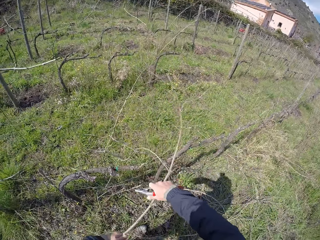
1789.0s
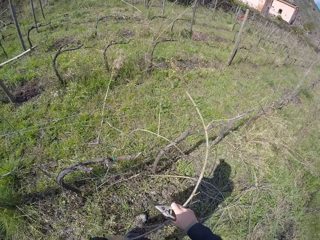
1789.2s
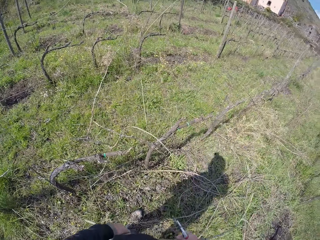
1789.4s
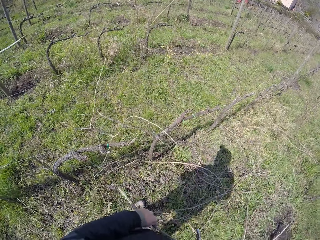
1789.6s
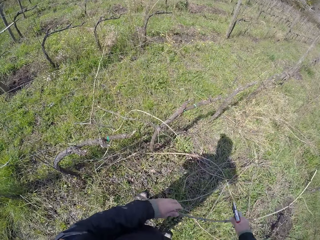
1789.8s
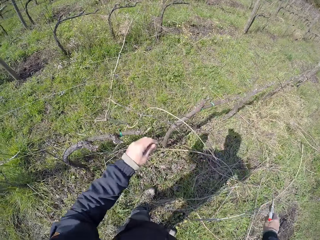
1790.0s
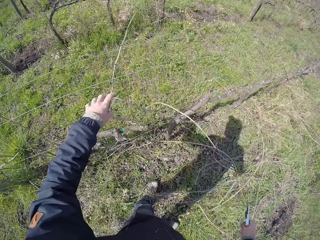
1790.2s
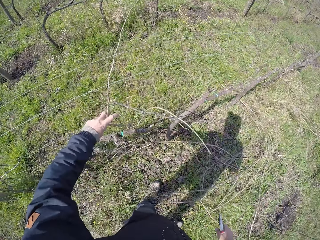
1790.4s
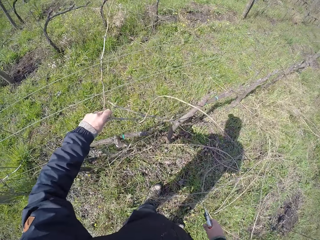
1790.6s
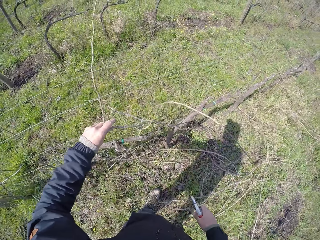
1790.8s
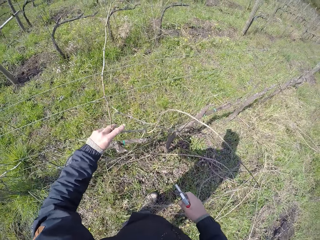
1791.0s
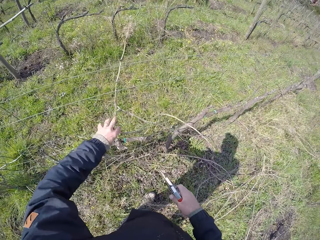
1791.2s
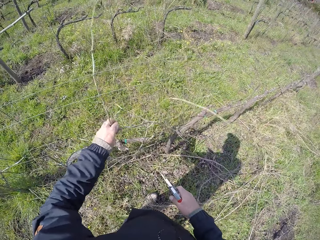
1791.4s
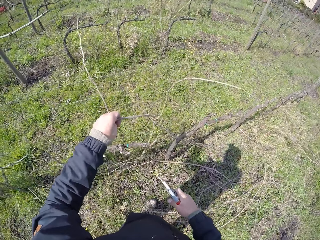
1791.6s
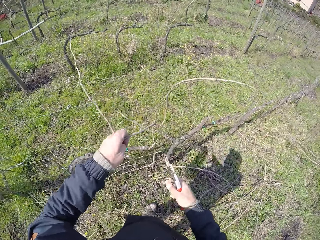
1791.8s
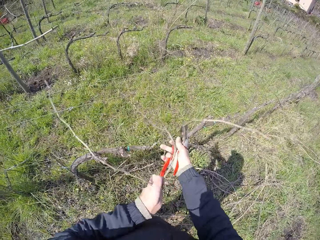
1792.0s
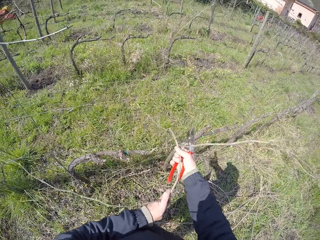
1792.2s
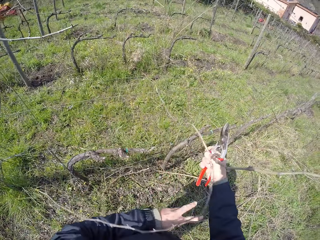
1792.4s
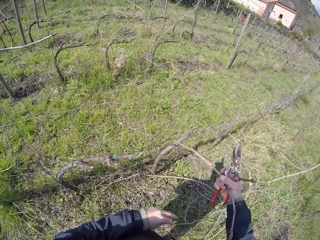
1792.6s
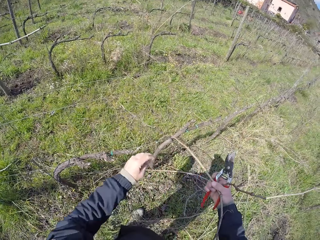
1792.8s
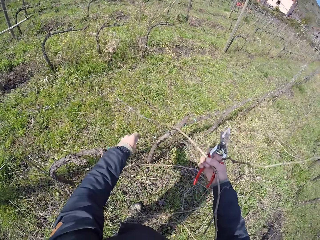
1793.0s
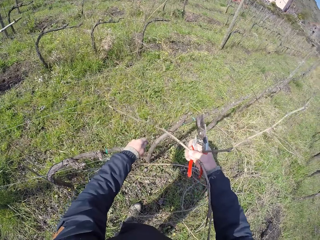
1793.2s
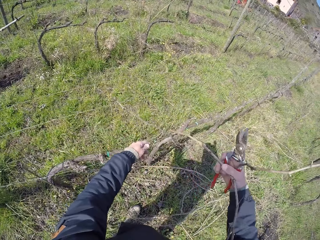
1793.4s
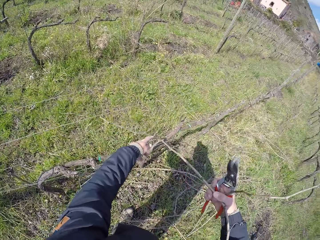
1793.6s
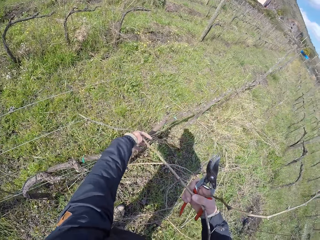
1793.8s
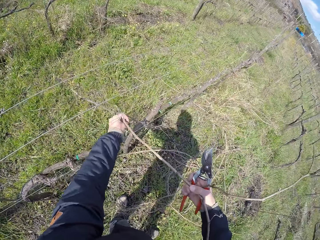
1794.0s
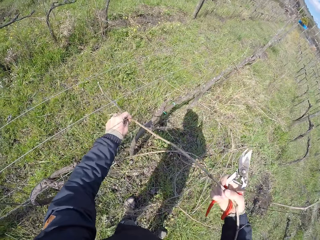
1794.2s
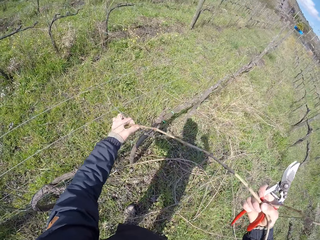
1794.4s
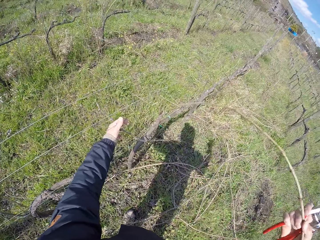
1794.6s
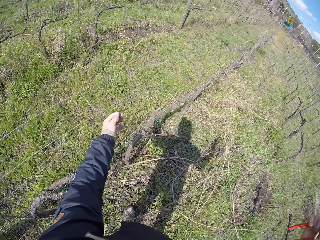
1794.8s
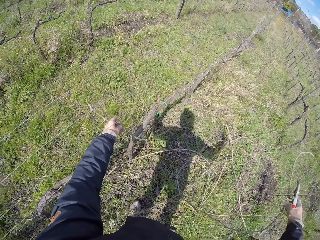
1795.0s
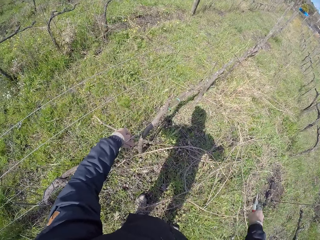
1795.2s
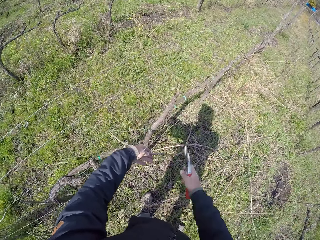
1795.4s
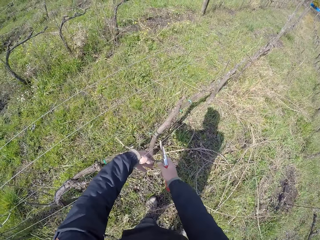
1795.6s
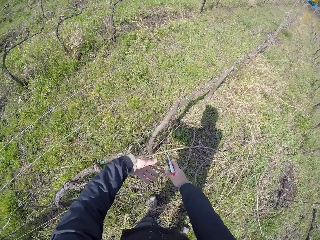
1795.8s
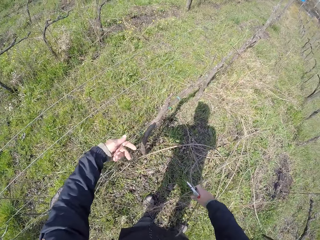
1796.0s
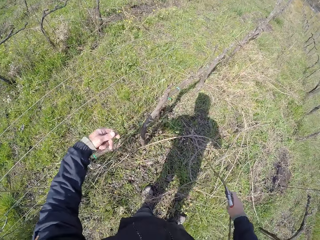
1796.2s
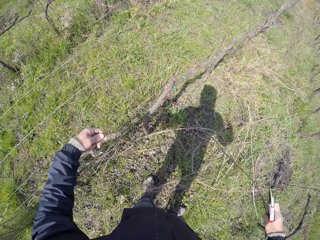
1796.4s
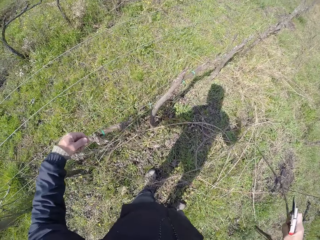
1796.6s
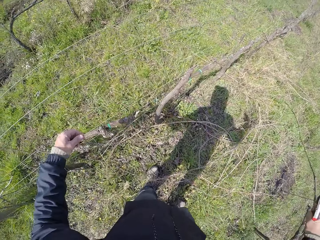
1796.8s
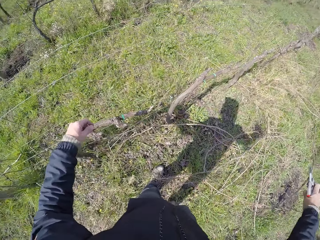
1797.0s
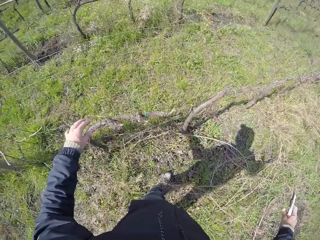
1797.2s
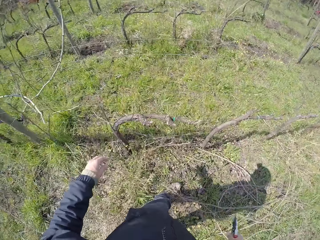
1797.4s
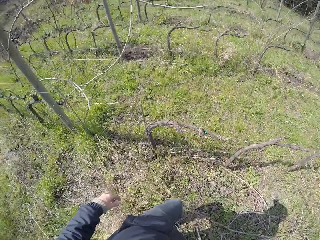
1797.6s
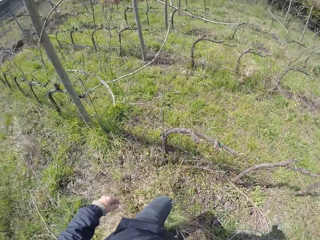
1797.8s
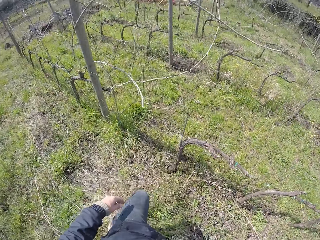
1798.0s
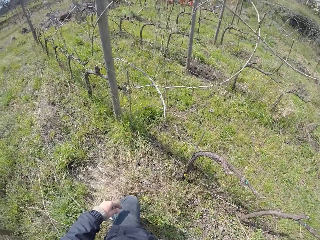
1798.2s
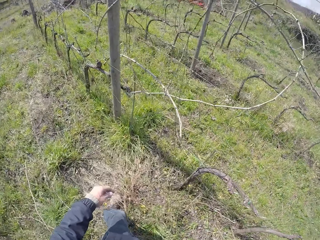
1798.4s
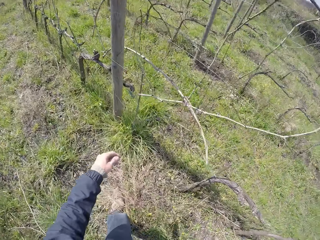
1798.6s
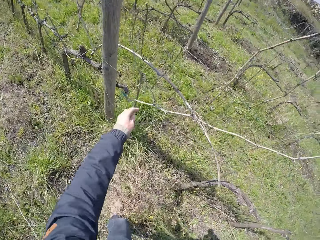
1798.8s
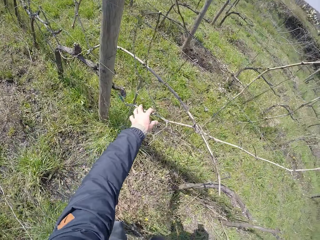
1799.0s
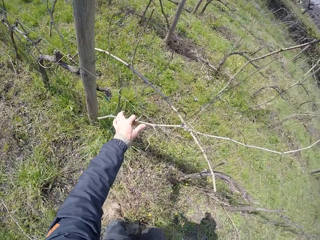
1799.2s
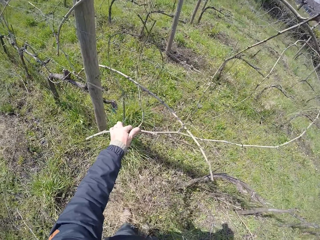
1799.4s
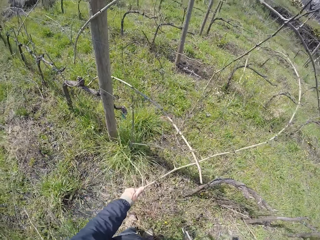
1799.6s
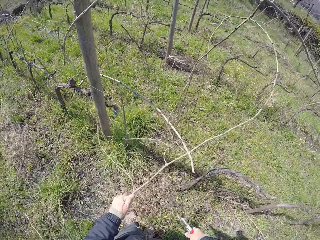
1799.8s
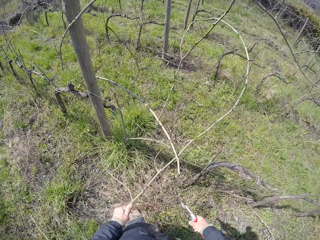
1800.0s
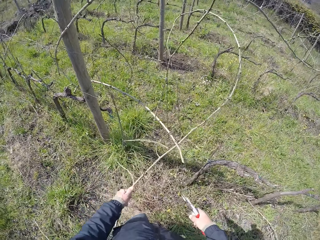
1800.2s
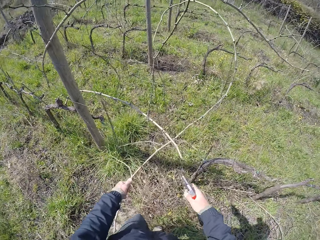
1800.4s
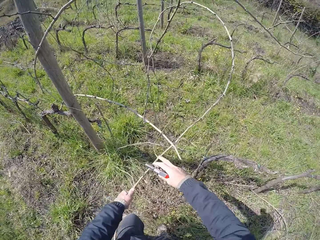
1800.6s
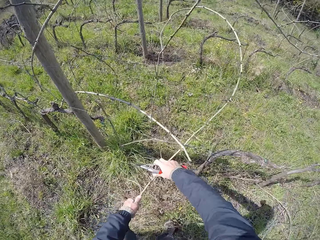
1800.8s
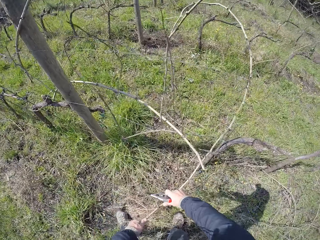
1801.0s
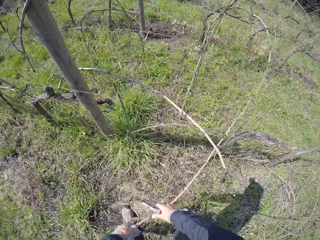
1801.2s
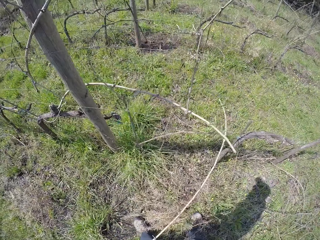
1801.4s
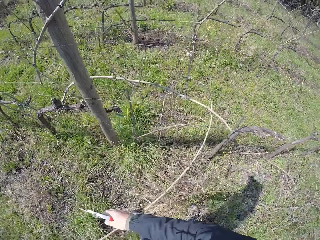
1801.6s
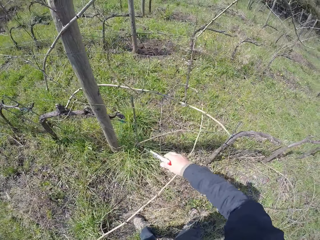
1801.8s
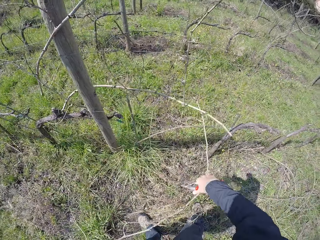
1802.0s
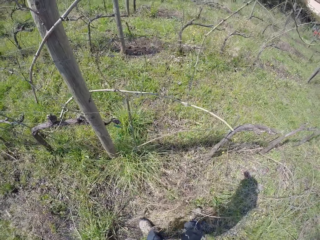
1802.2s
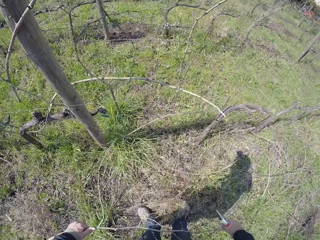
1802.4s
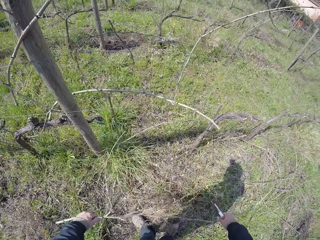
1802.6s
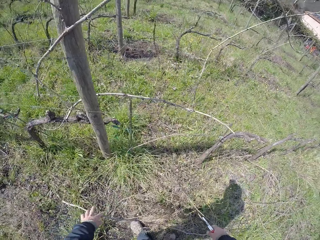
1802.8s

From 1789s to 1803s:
The camera wearer drops the twig on the ground with his left hand. He grabs a twig from the barbed fence with his left hand. He pulls the twig with both hands. He drops the twig on the ground with his right hand. He picks a dry branch on the fence. He puts the dry branch on the ground. He turns around. He grabs a twig from the barbed fence with his left hand. He pulls the twig with both hands.

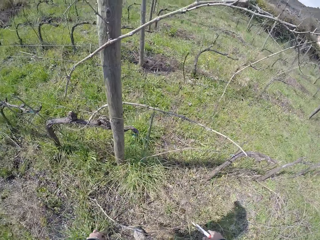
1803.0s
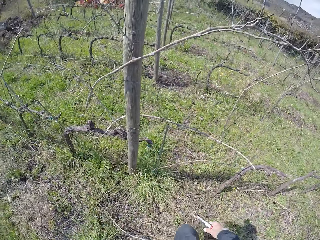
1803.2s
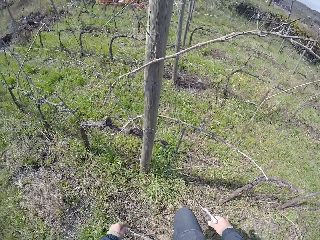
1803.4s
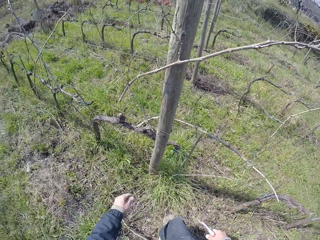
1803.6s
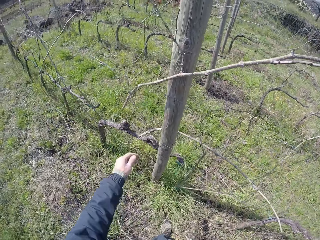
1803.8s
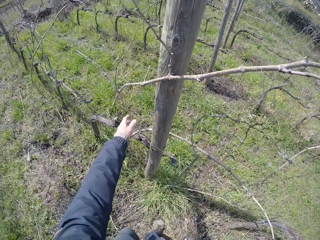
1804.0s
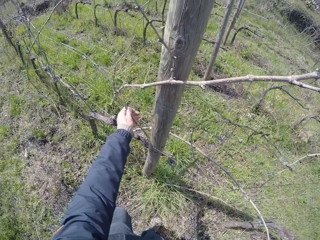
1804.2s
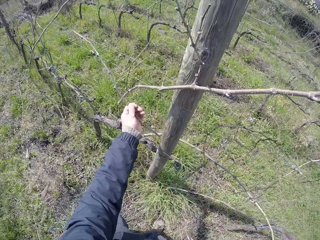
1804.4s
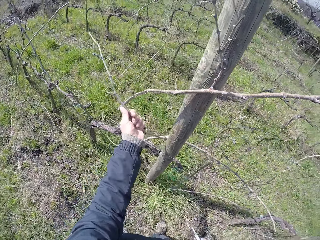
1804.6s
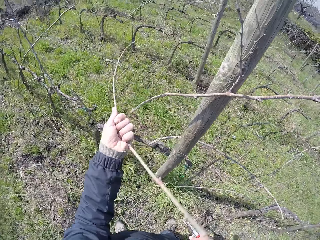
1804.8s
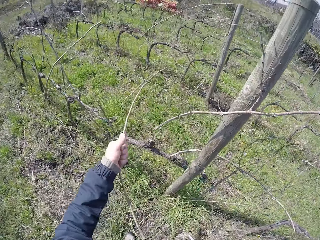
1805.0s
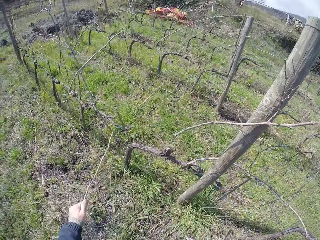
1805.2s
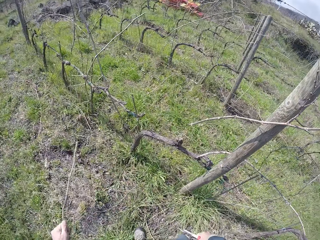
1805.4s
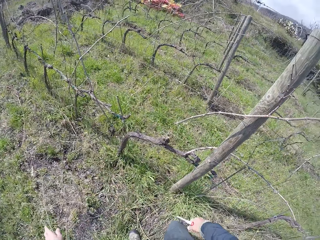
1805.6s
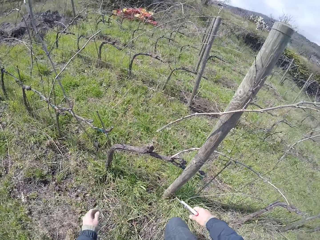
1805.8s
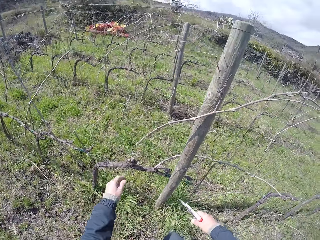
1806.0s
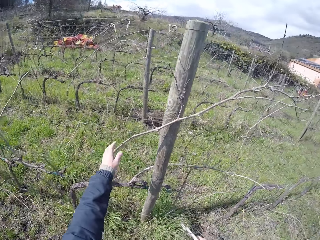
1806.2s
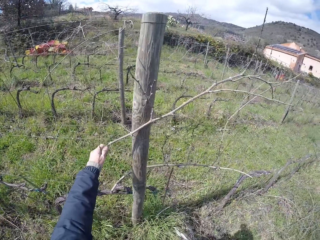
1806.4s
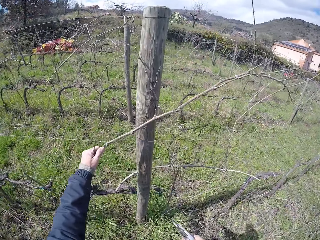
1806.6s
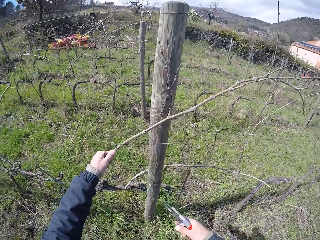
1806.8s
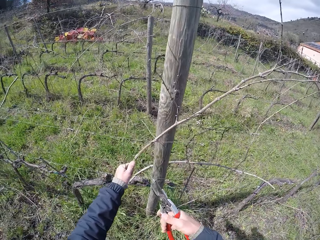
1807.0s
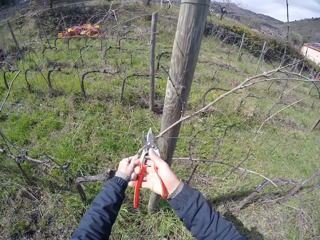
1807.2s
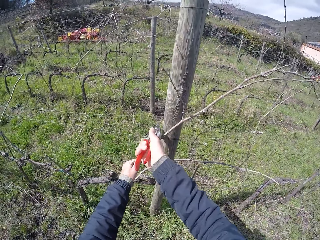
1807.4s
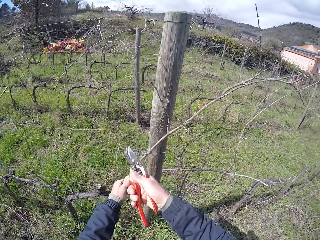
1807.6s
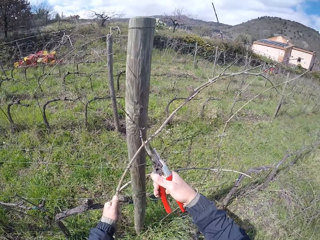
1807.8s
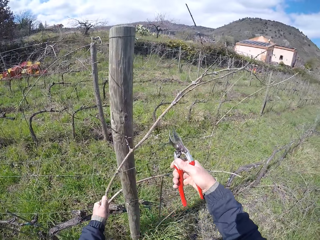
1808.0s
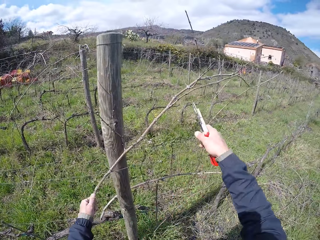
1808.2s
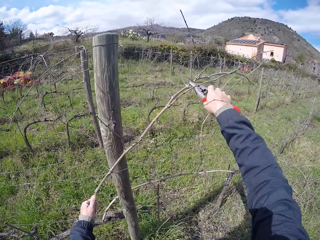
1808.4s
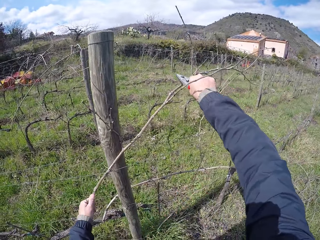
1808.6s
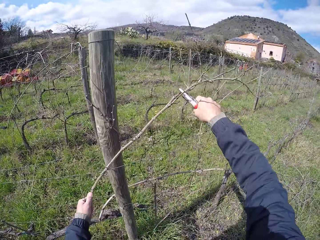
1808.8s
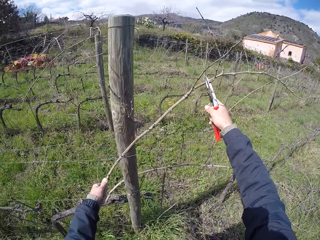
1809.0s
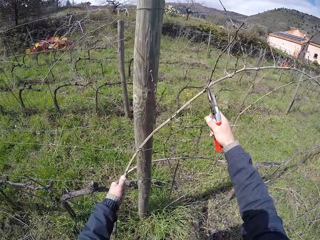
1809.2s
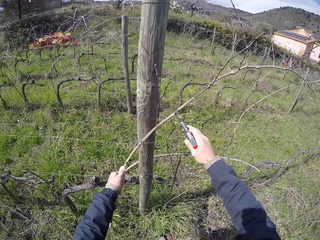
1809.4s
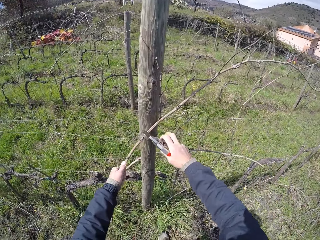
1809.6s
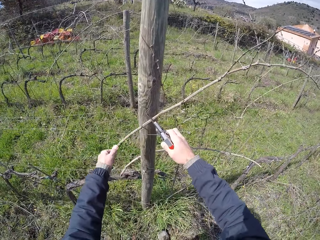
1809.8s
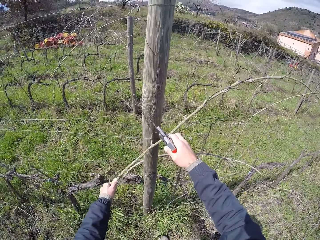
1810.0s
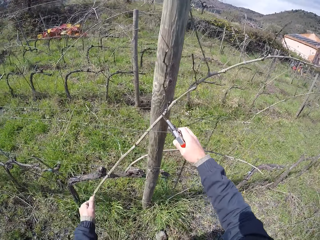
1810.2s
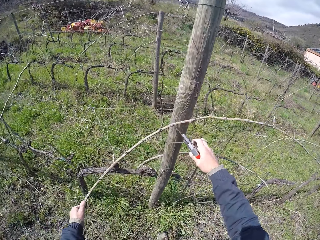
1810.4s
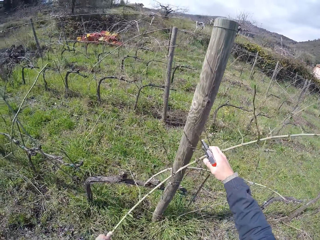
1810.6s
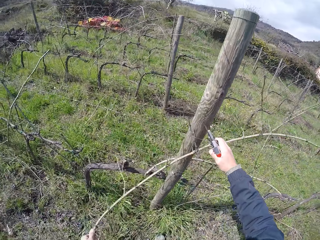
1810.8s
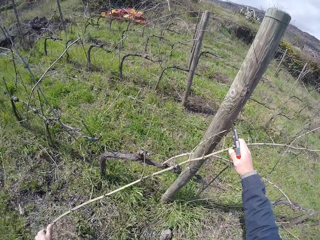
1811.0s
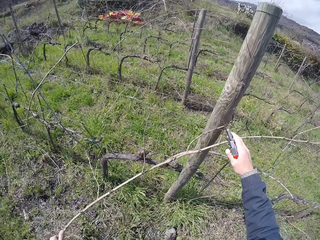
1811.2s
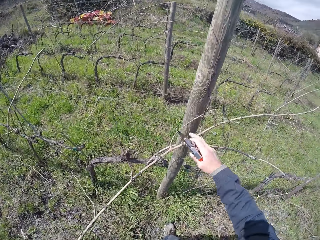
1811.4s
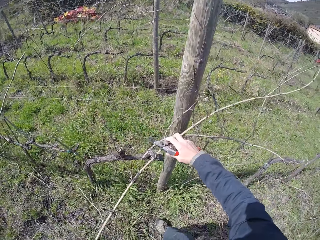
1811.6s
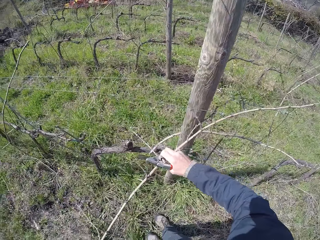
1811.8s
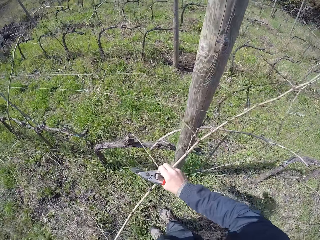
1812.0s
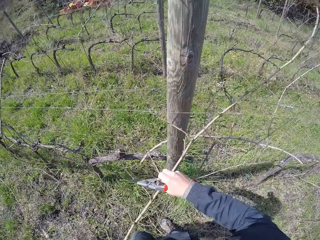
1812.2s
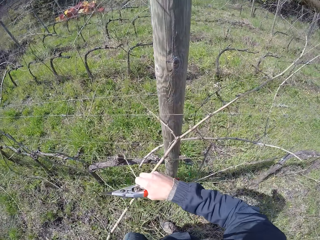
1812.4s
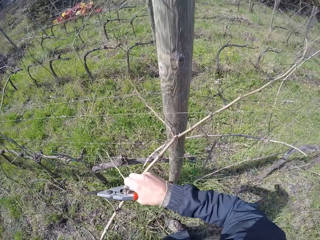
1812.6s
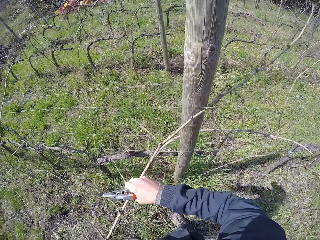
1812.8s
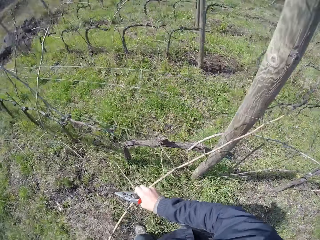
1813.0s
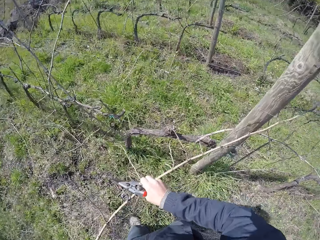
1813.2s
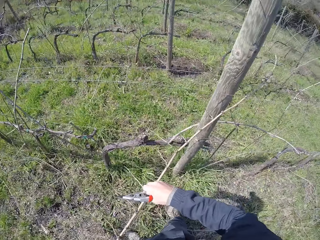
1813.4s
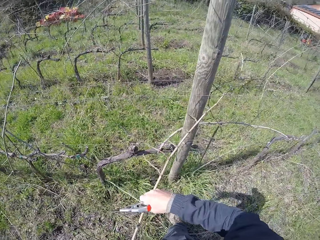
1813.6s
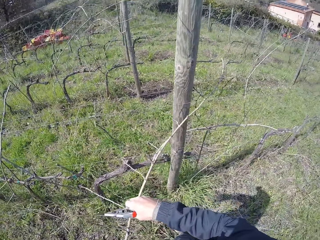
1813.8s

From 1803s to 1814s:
The camera wearer puts a dry branch on the ground. He removes a twig or dry branch from the barbed fence with his left hand. He drops the twig on the ground with his left hand. He grabs a twig from the barbed fence with his left hand. He cuts the twig with the pair of pliers or shears in his right hand. He cuts the dry branch with the shears again. He pulls a dry branch on the fence with both hands.
